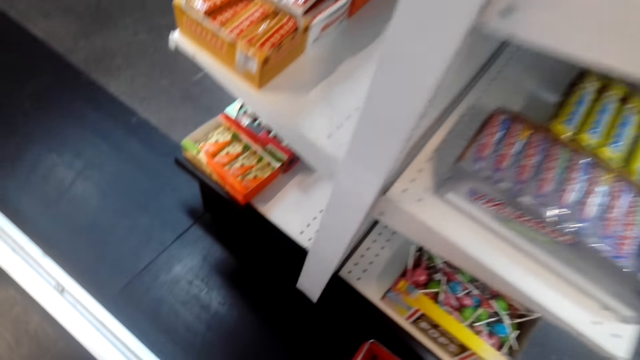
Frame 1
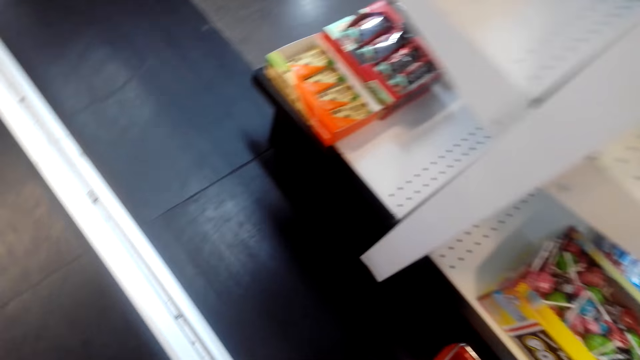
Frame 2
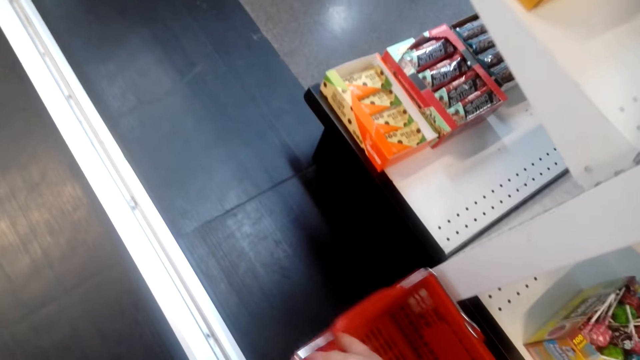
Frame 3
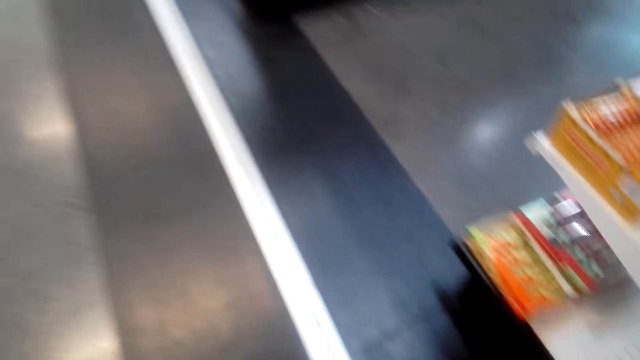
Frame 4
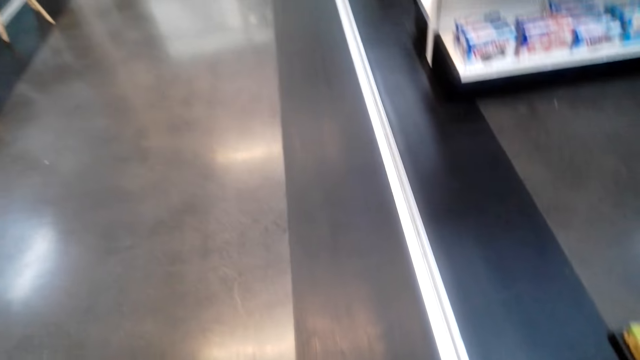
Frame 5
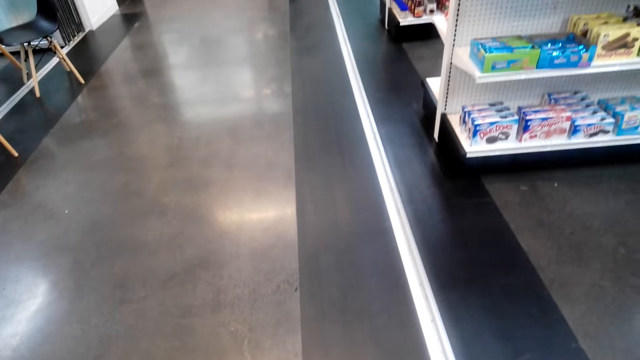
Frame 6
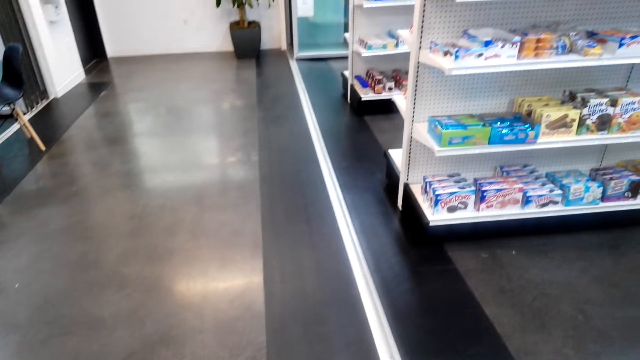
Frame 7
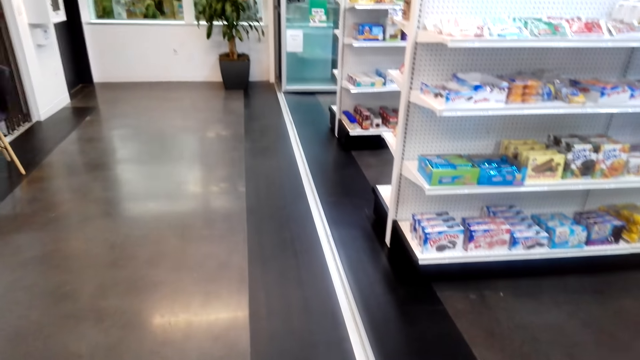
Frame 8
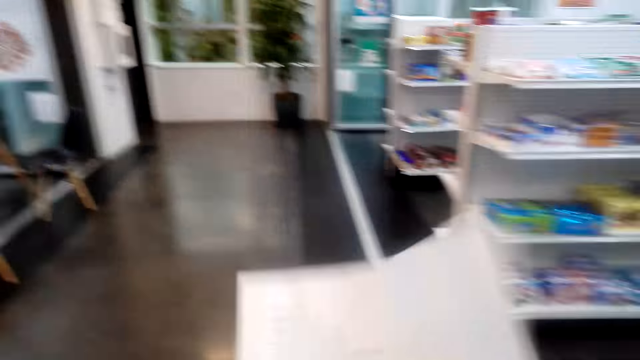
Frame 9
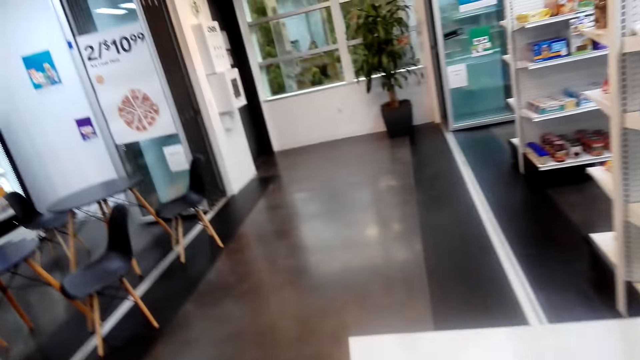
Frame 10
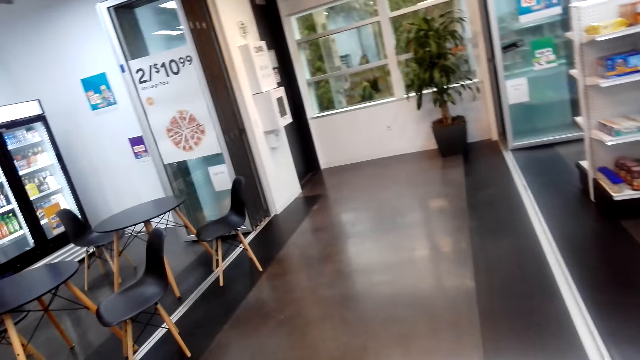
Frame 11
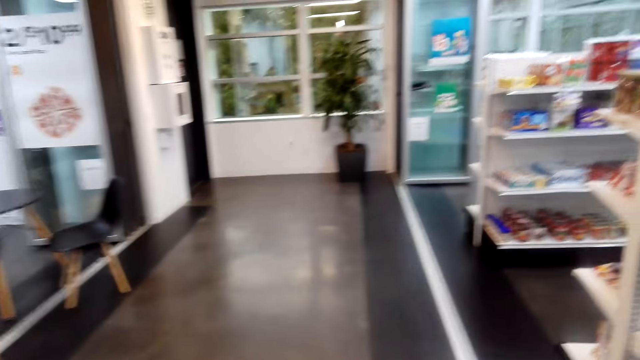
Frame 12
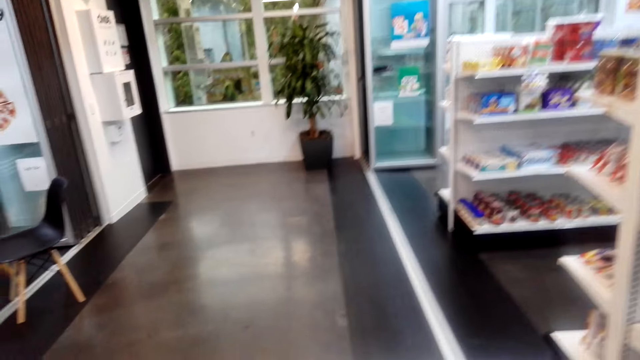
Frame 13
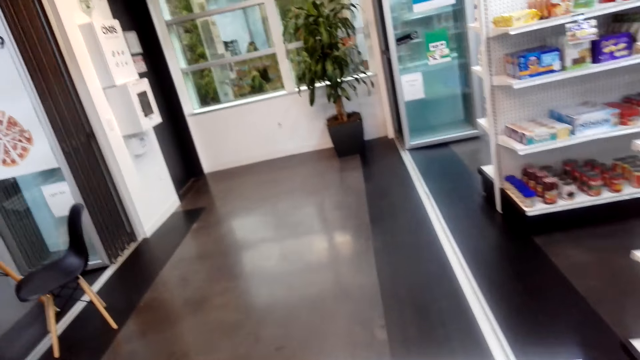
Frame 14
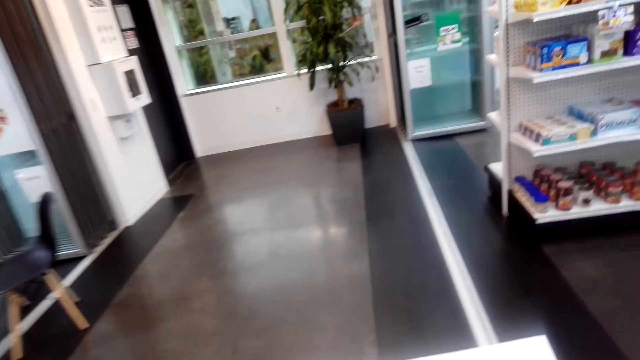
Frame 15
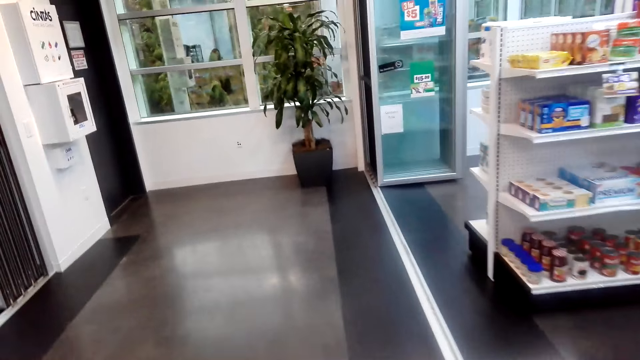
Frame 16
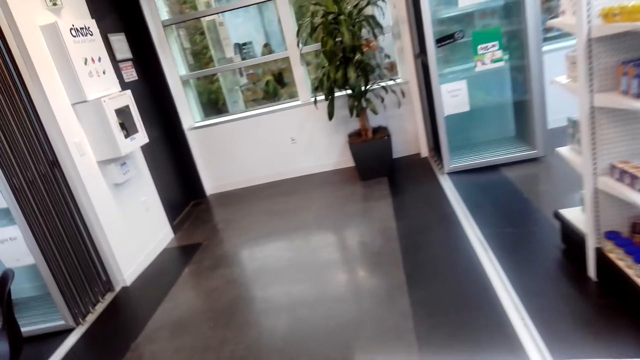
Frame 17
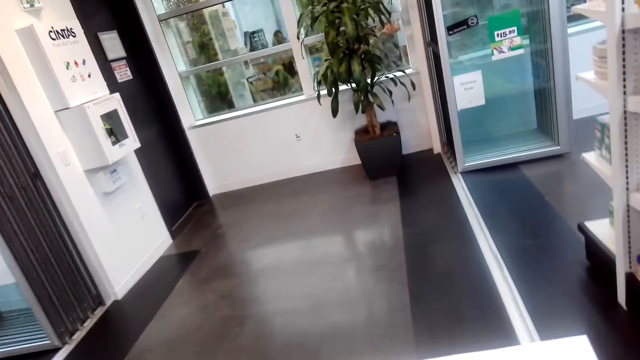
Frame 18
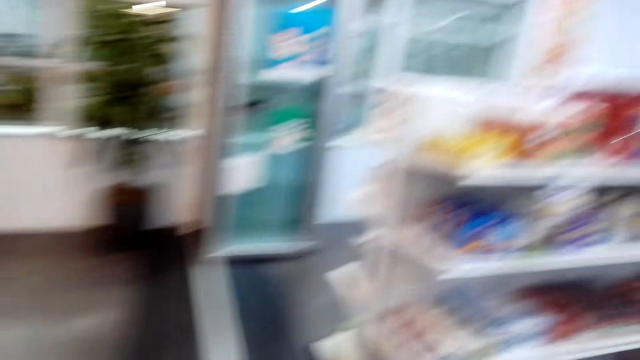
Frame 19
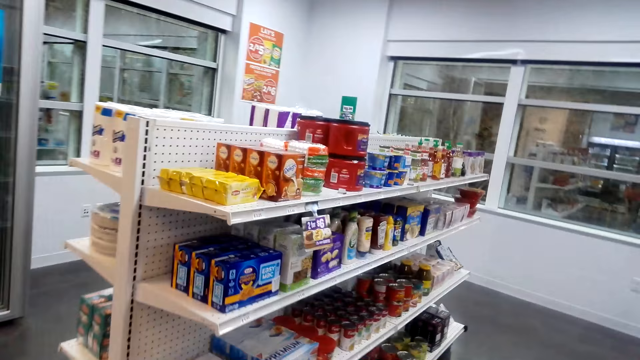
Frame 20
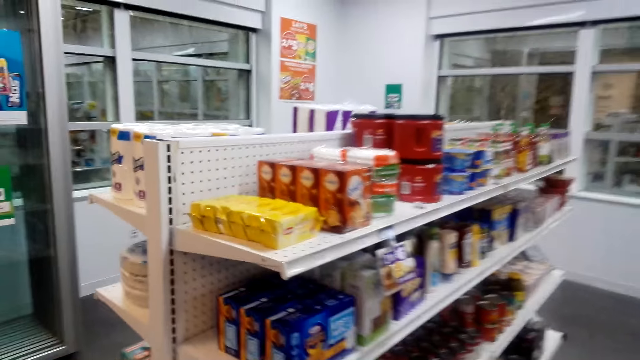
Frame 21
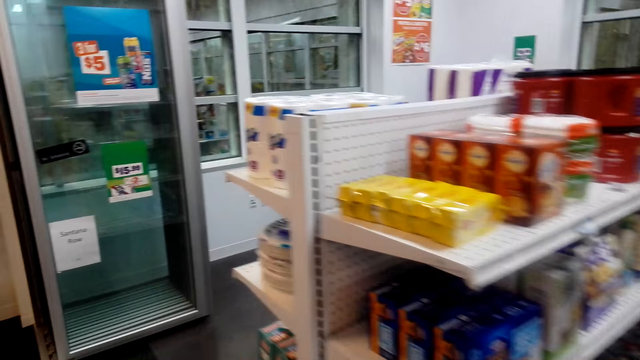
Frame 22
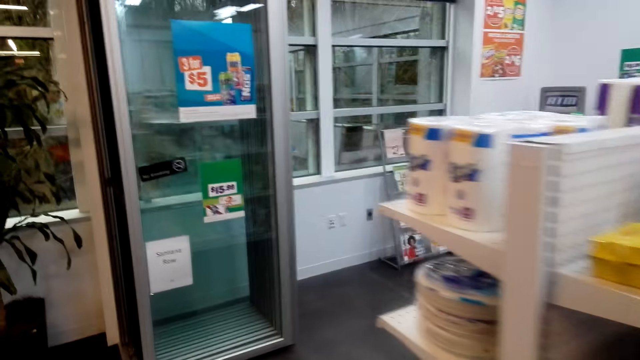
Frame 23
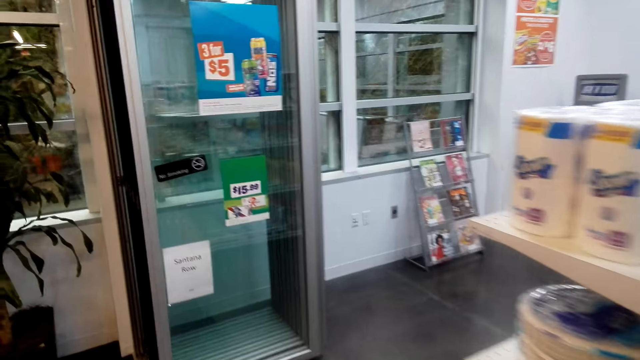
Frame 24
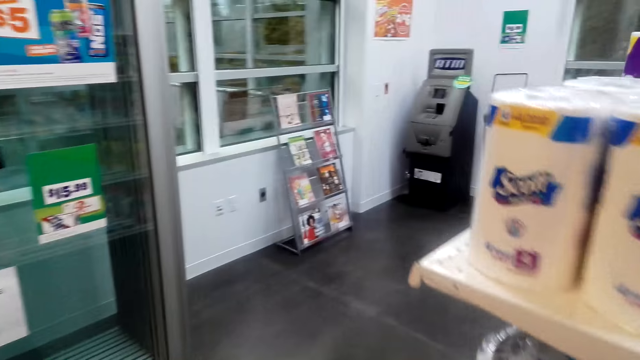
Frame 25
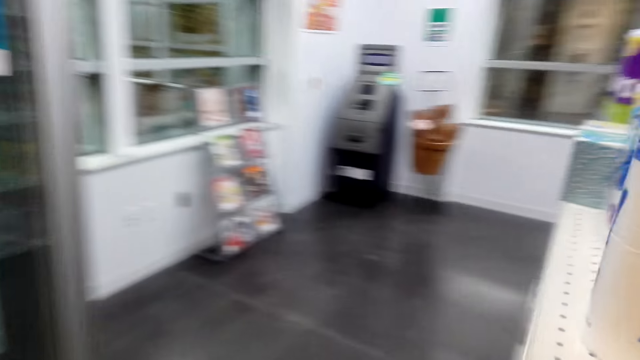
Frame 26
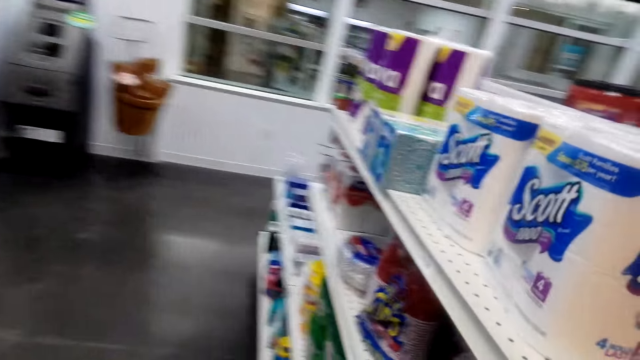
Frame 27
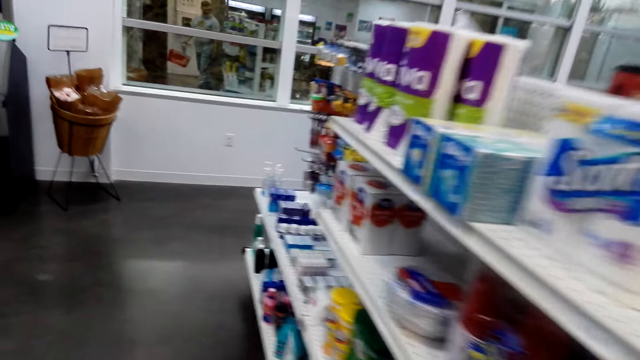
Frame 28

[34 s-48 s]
The camera wearer walks in the supermarket. They look at the piece of paper. They walk in the supermarket. They hold the paper.

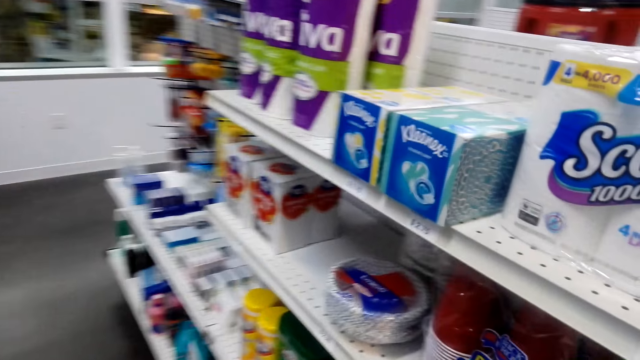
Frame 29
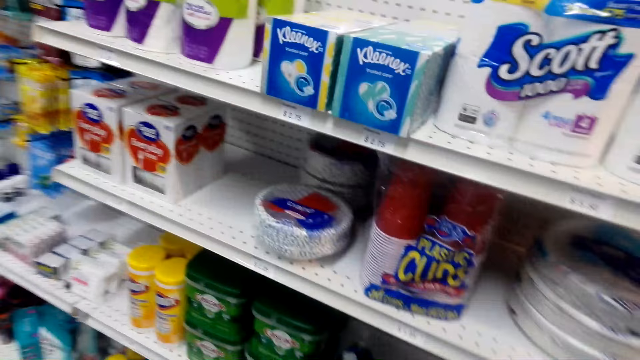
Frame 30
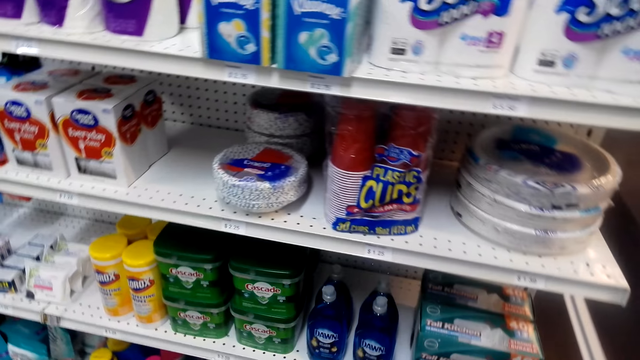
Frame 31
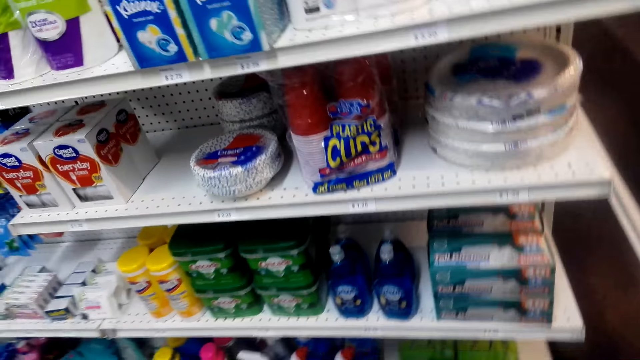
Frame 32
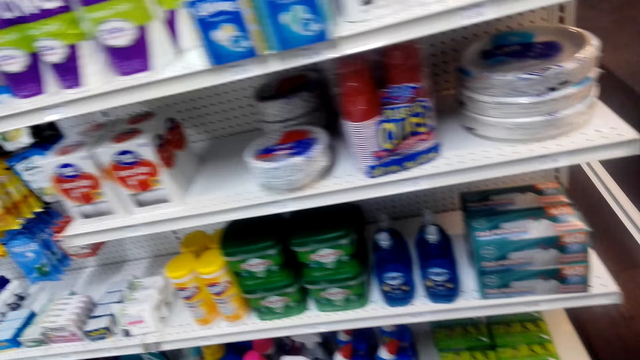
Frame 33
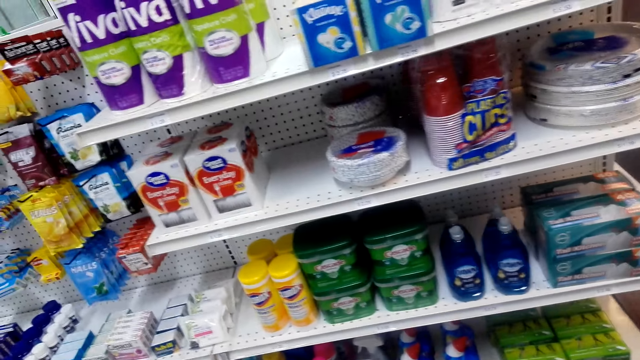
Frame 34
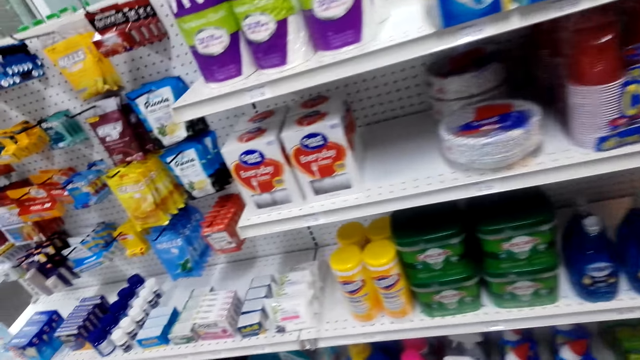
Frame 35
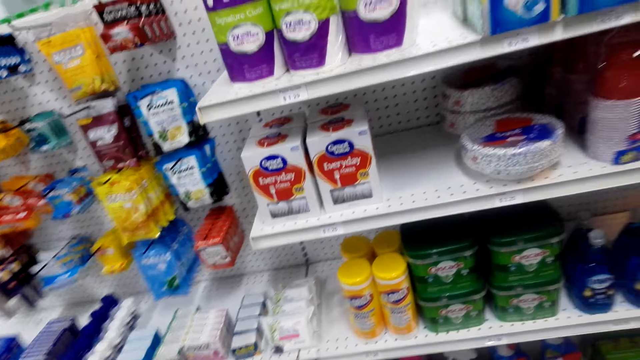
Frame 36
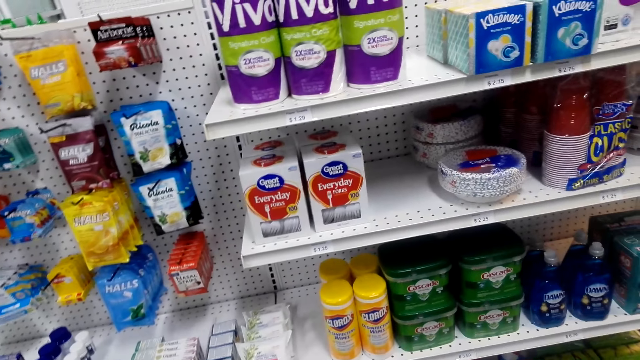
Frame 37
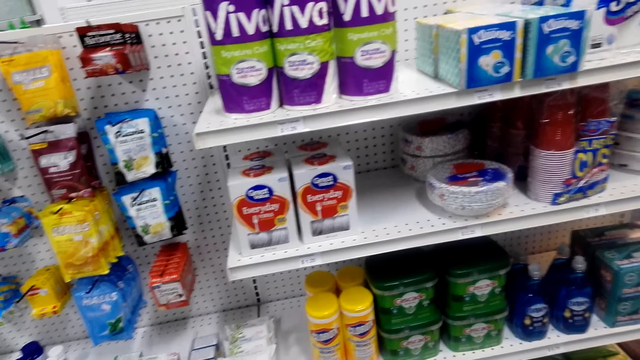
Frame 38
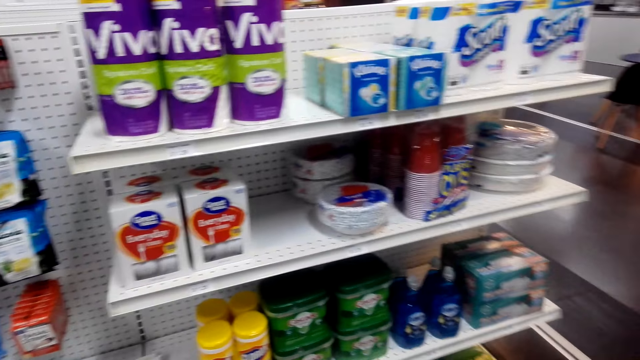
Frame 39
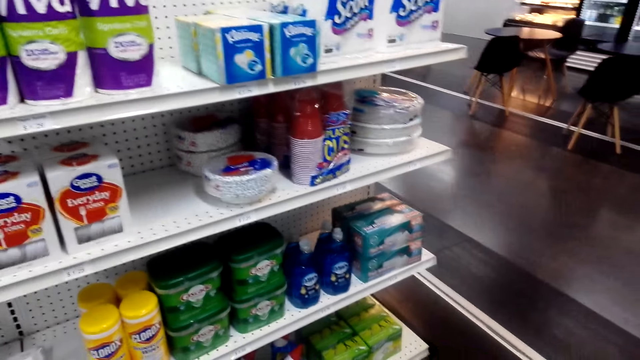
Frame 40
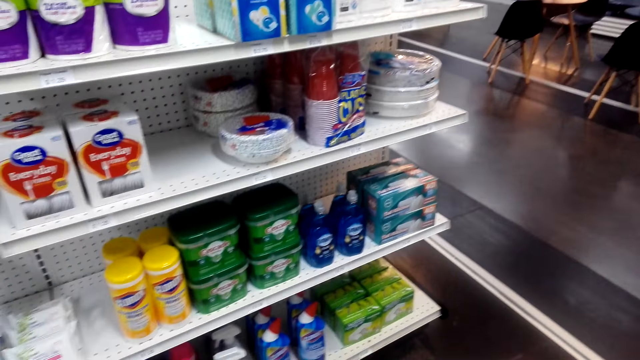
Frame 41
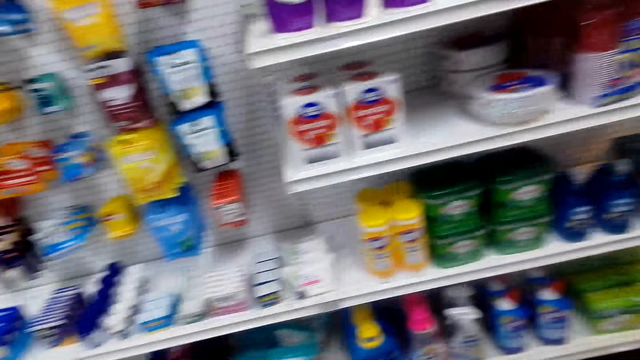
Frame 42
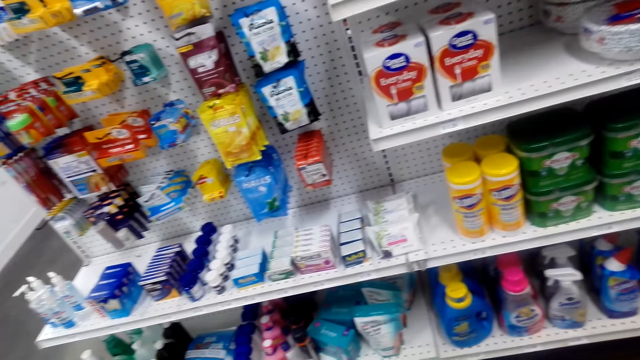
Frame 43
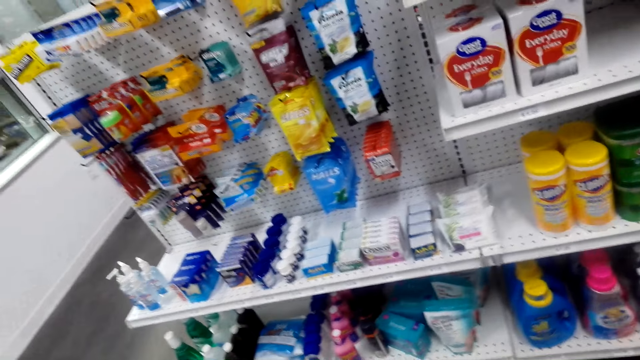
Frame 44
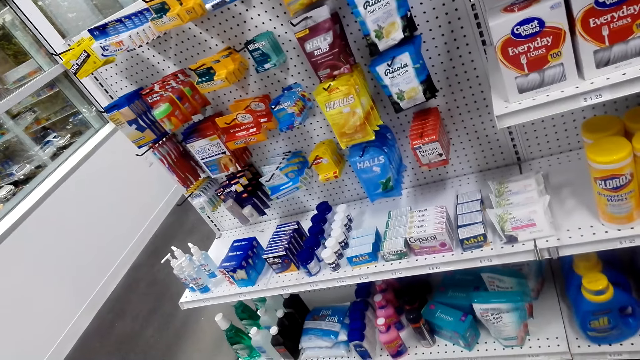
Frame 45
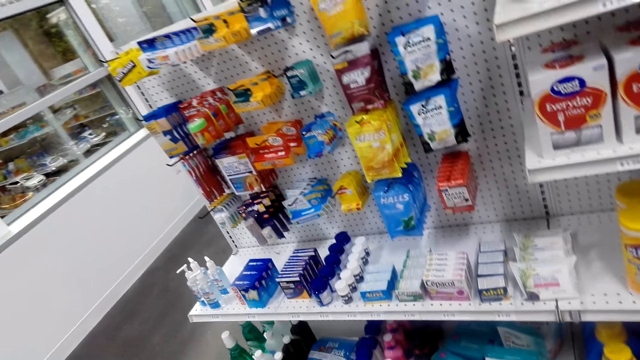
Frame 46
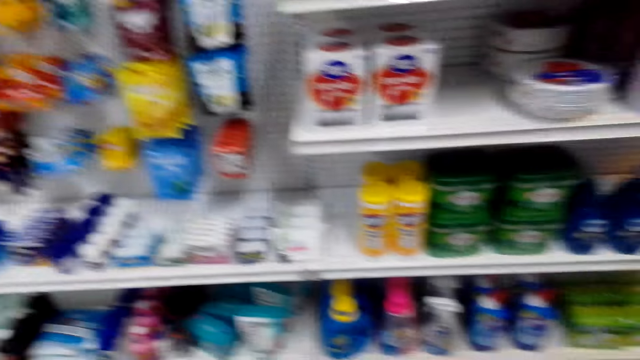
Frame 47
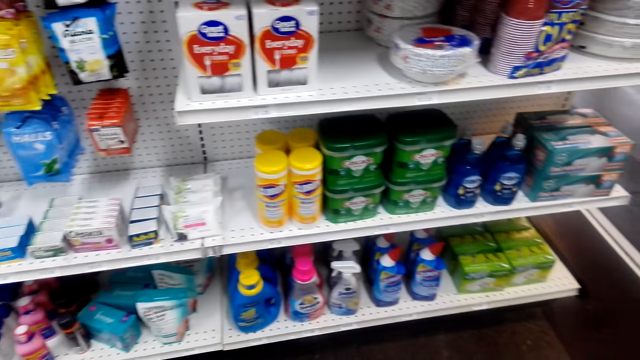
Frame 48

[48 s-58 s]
The camera wearer looks at the shelf. They look around.
